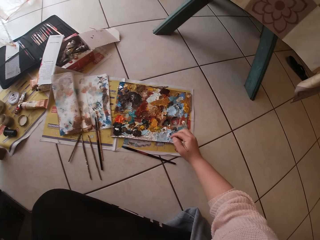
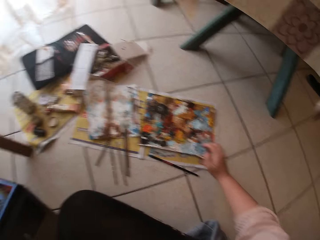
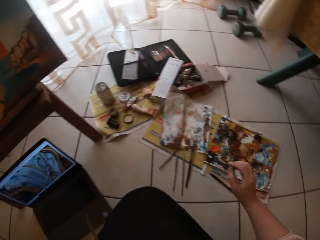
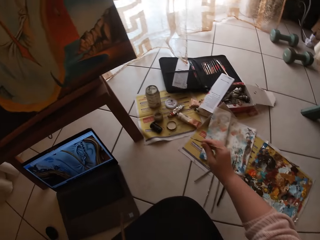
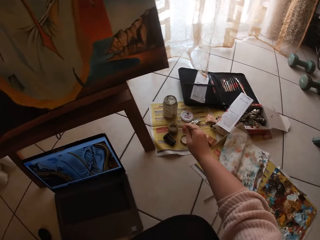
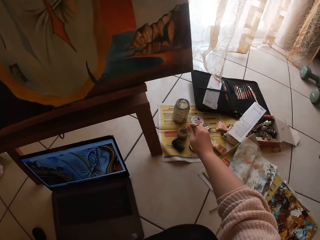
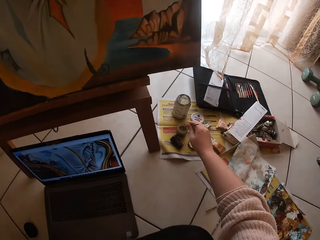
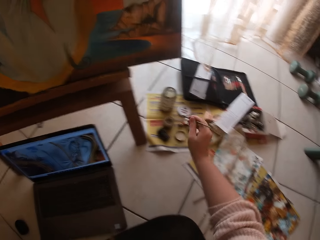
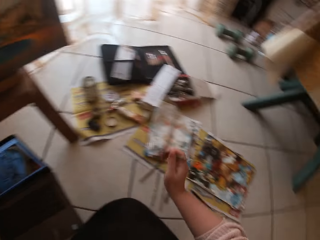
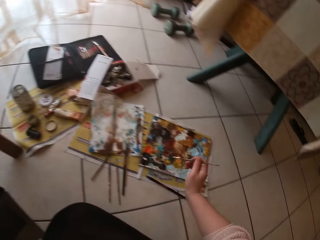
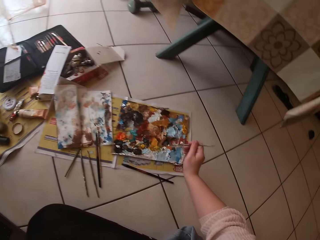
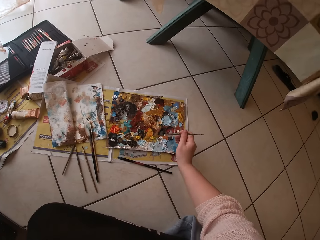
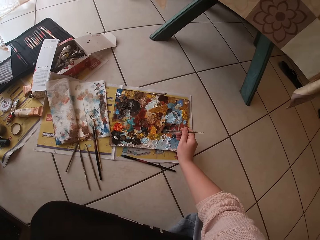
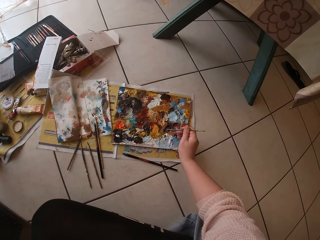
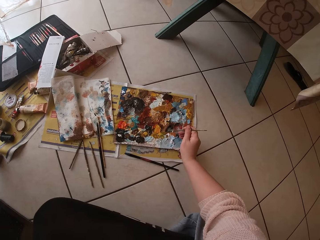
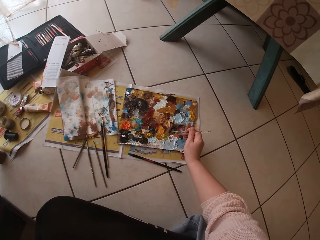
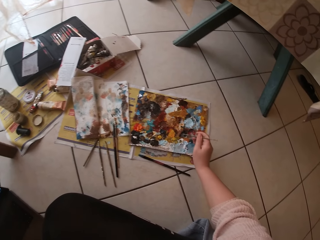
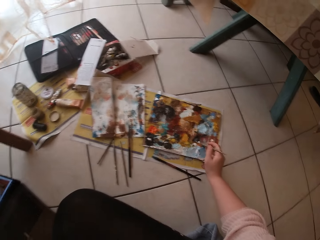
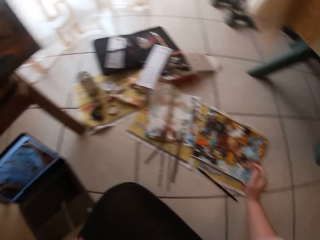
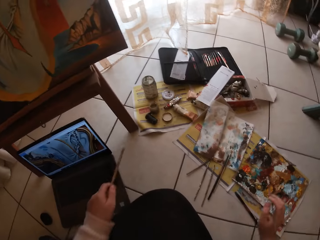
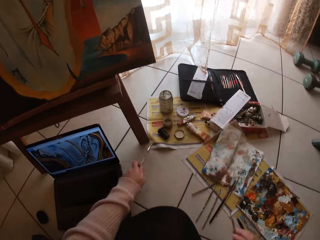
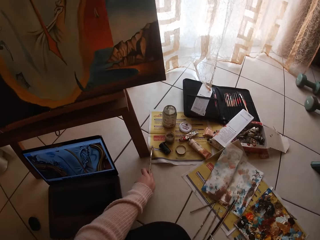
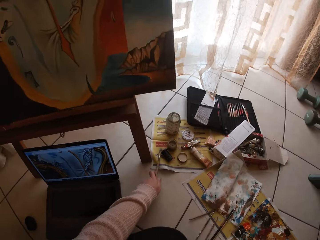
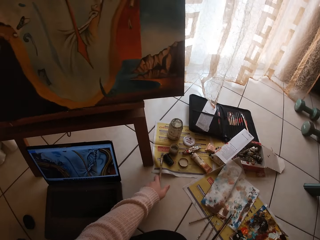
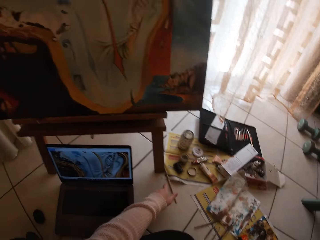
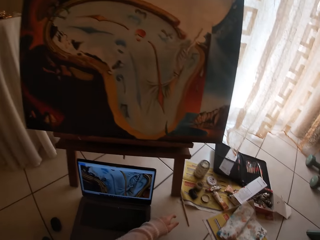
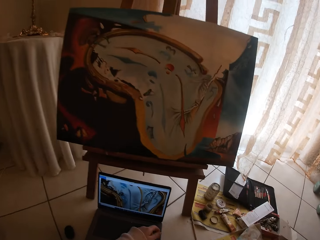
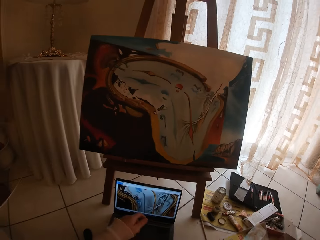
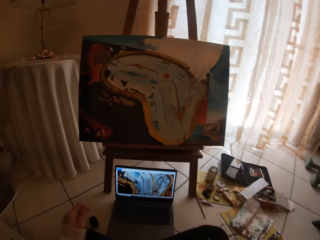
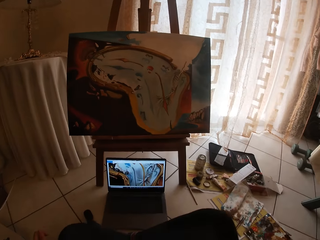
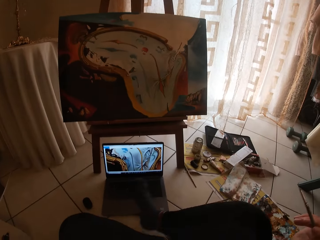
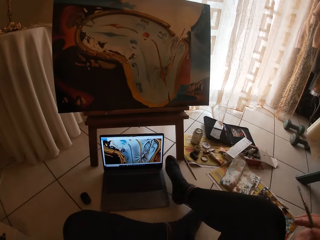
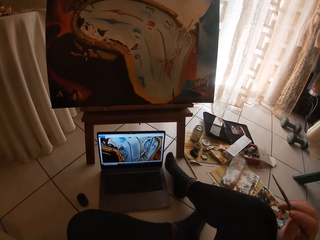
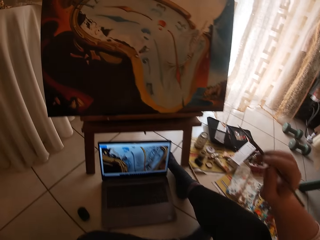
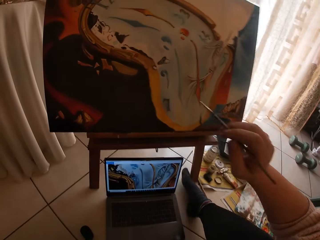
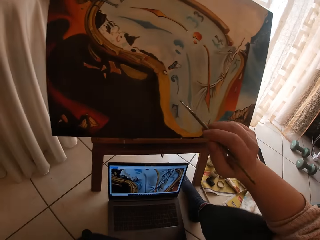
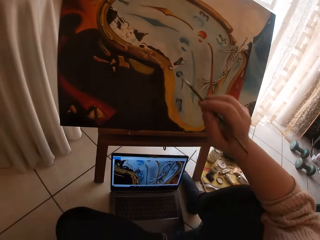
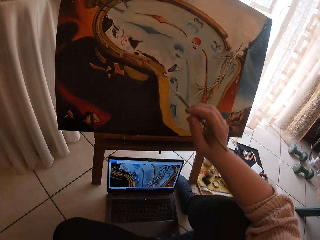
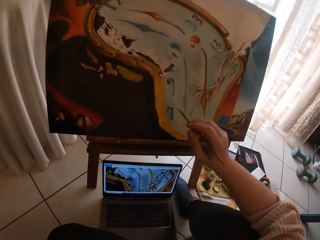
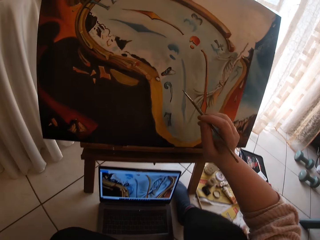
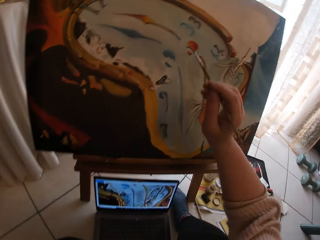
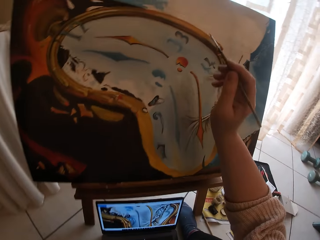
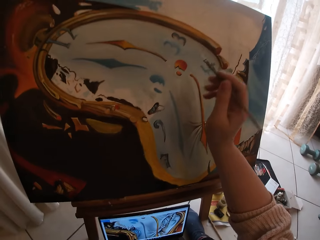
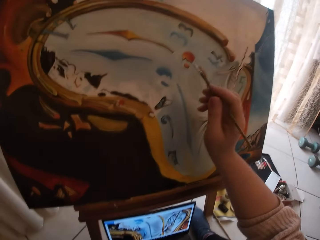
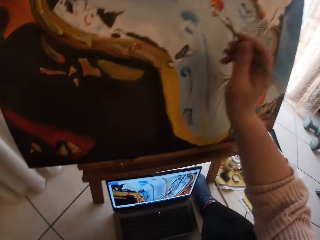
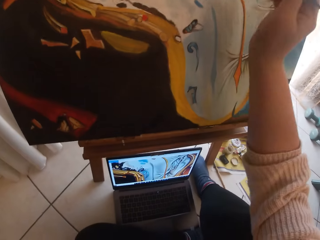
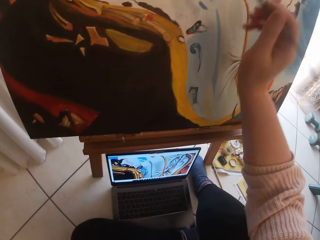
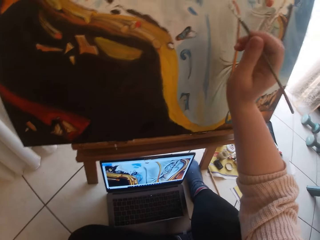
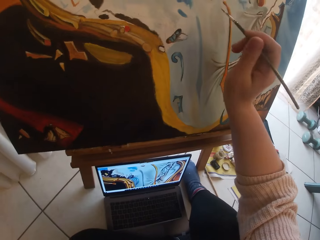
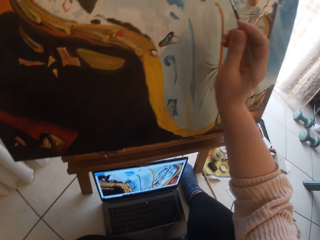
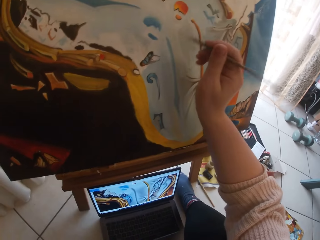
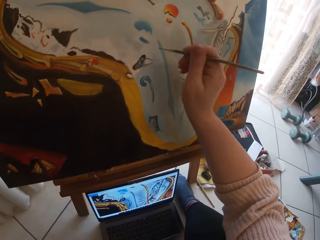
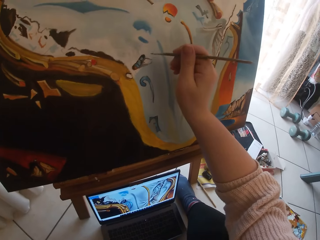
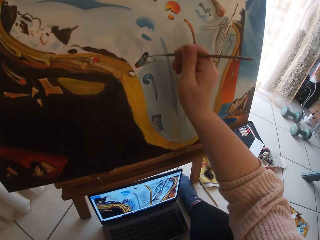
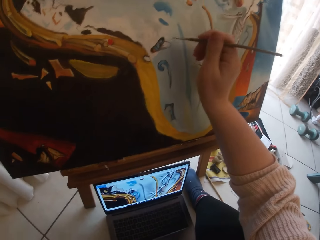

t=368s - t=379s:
The camera wearer dips the paint brush in the container. He brushes paint on the palette. He puts the paint brush on the floor. He changes his posture. He moves forward.

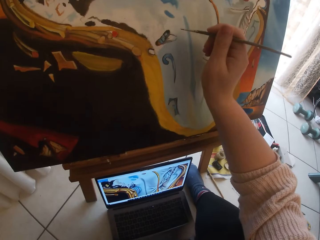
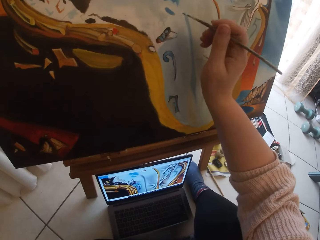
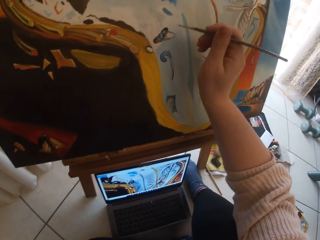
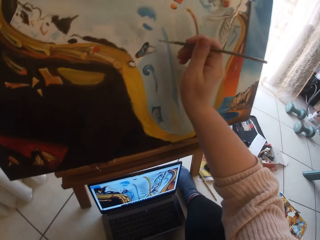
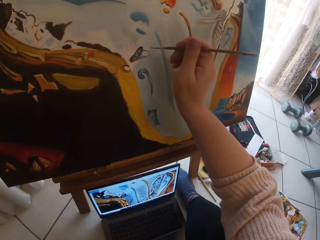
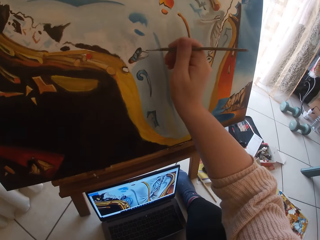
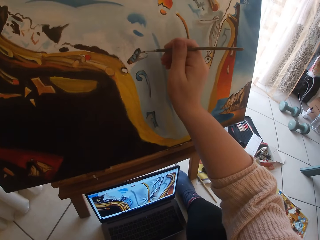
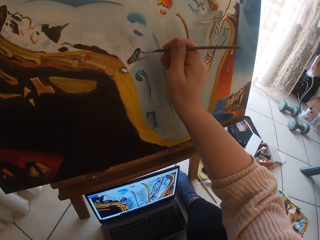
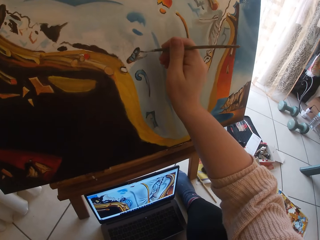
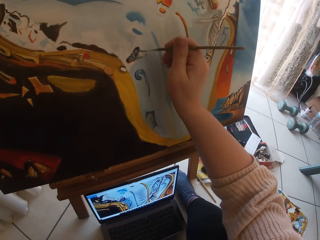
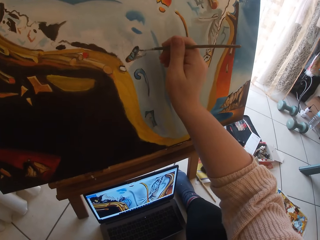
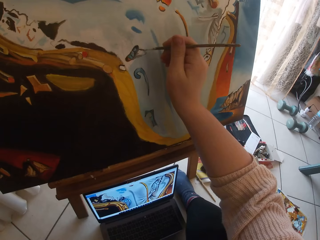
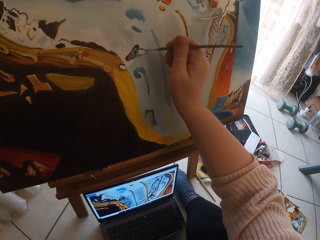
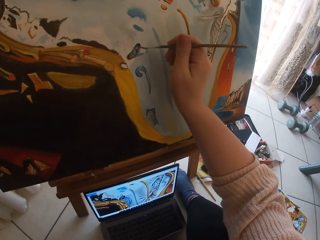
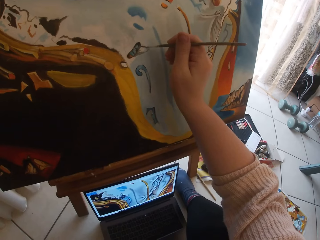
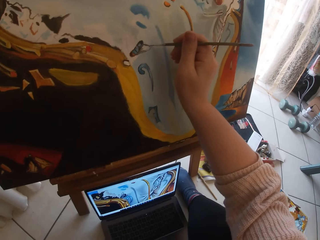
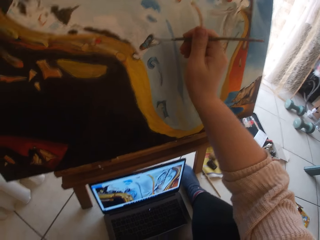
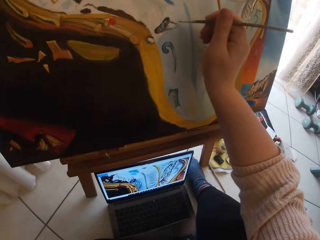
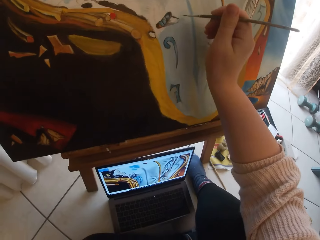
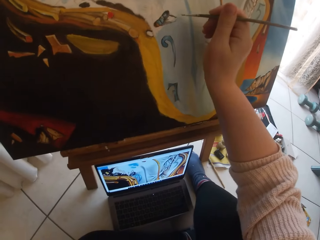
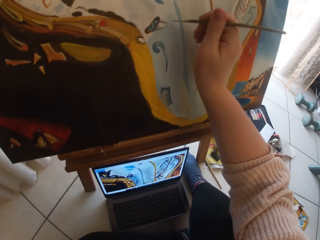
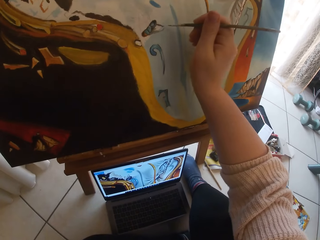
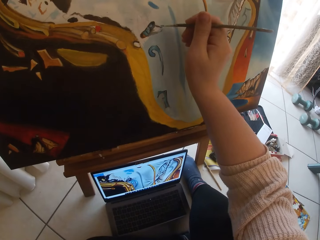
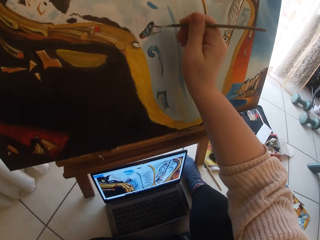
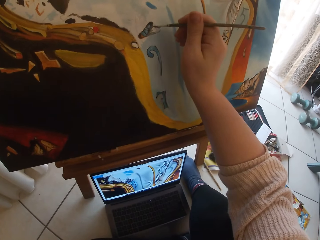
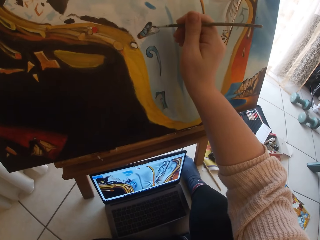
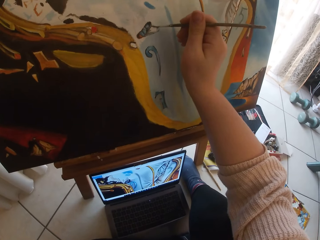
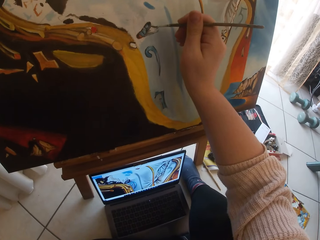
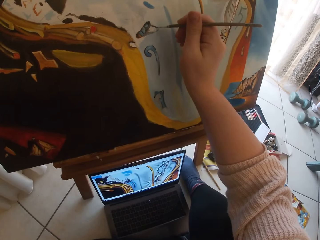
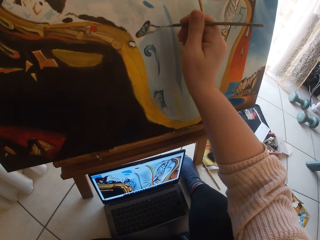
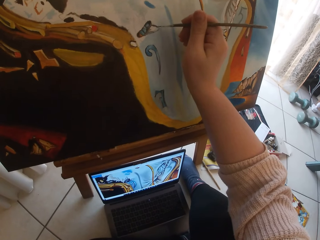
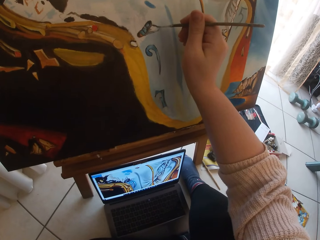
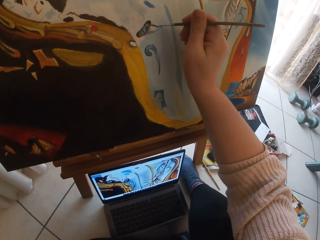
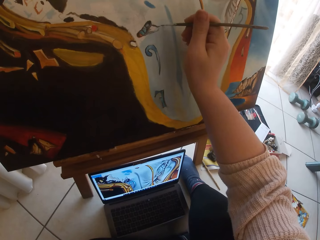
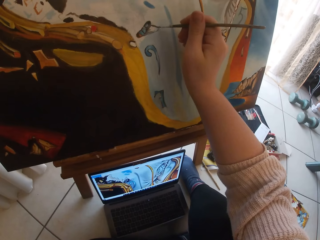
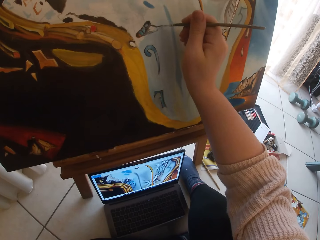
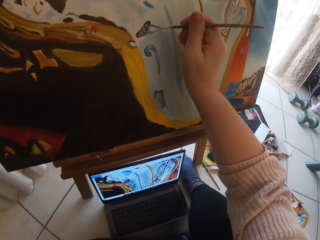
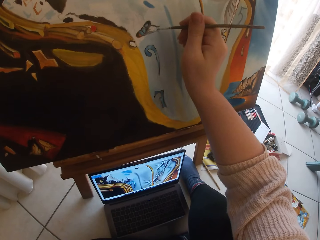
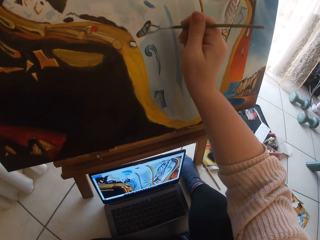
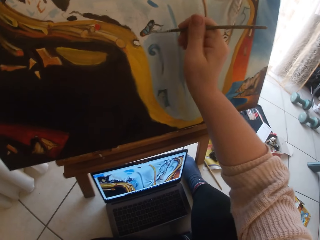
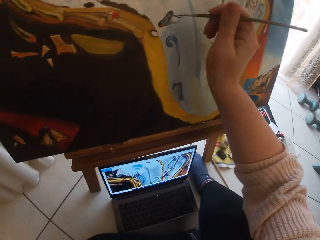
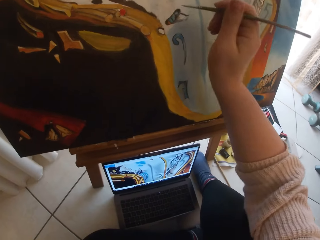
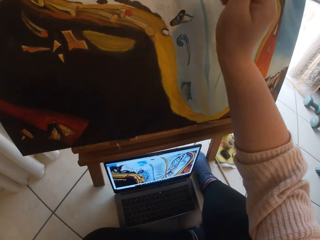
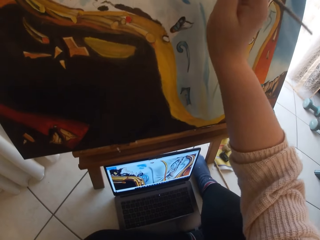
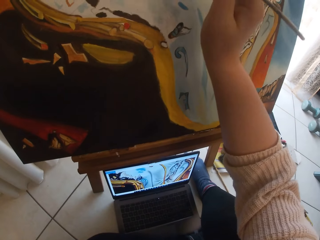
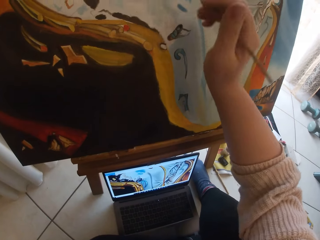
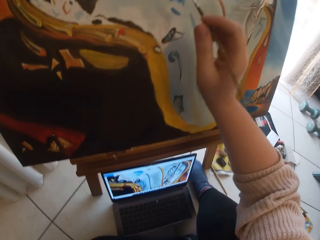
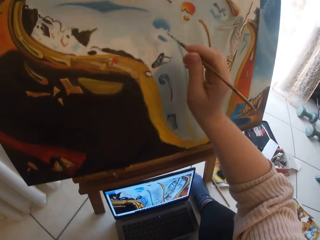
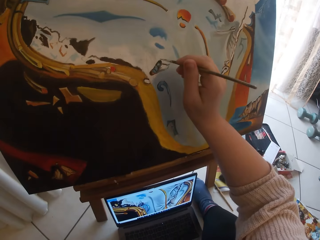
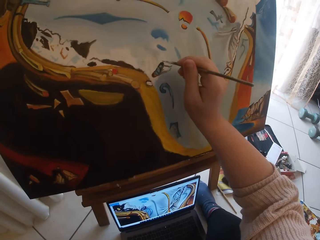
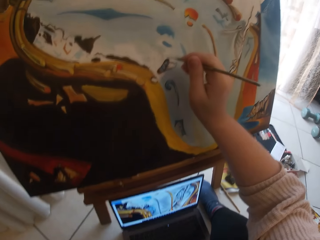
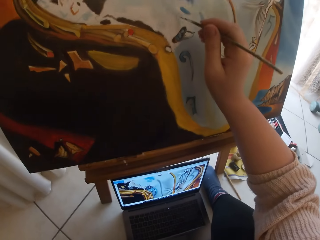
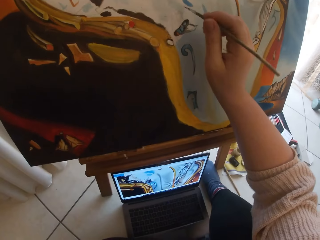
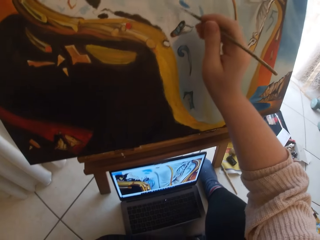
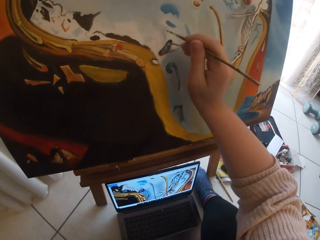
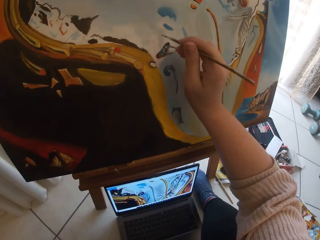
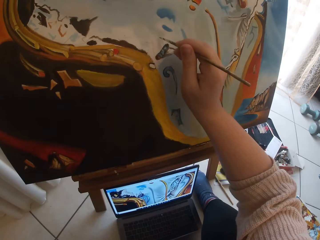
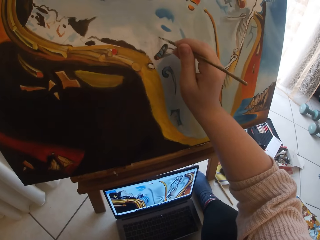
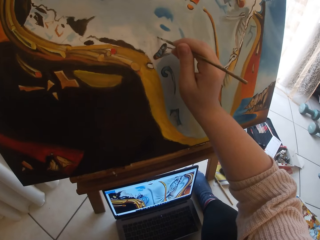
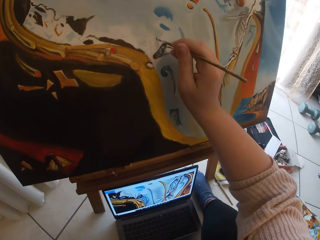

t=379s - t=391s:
The camera wearer paints on the canvas. They look at the laptop. They paint on the canvas. They look at the laptop.
